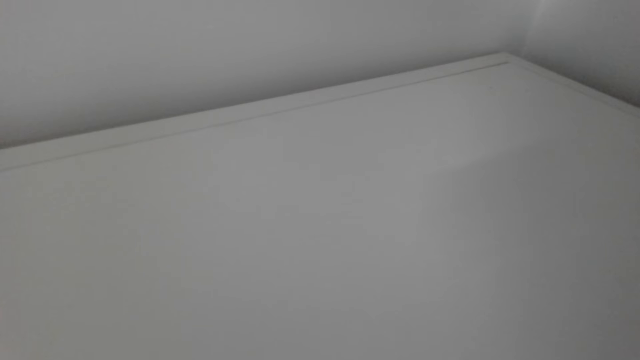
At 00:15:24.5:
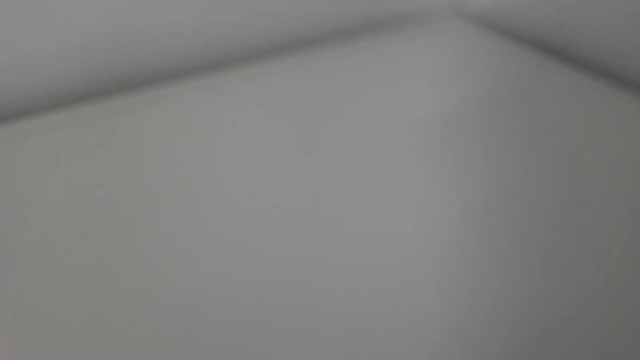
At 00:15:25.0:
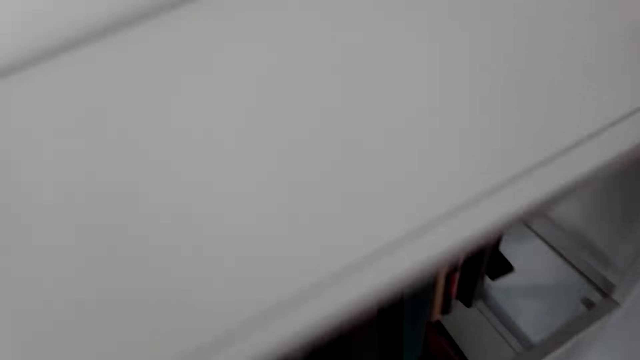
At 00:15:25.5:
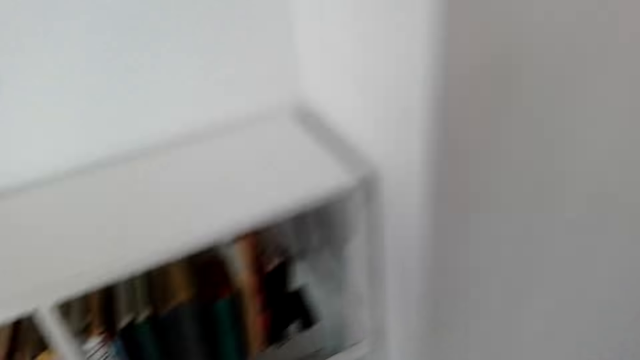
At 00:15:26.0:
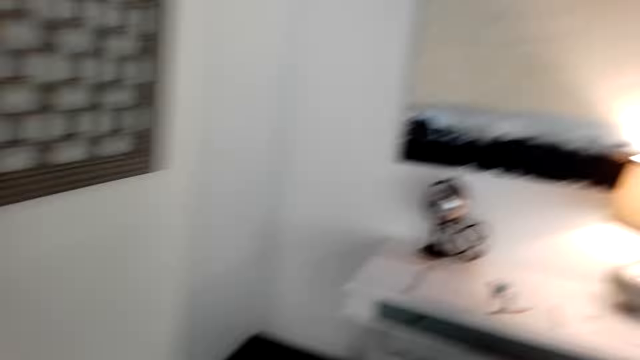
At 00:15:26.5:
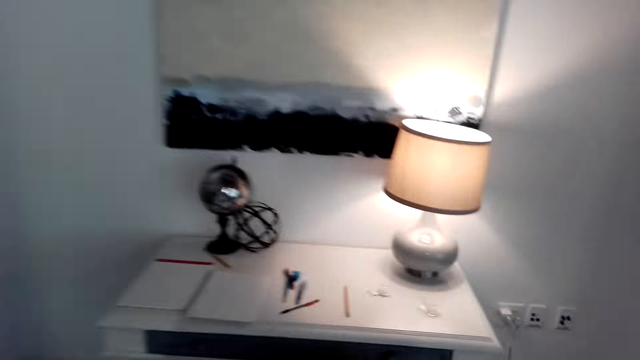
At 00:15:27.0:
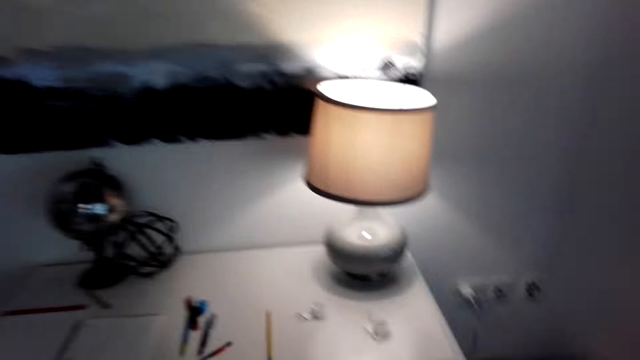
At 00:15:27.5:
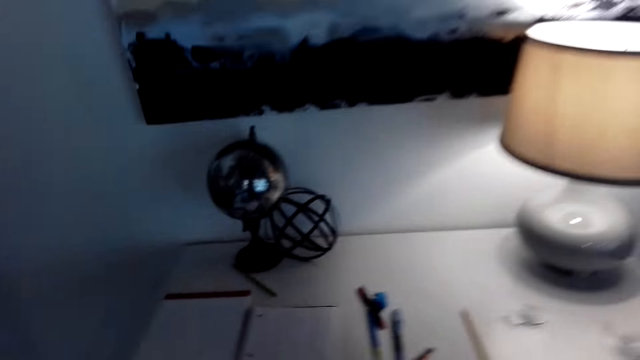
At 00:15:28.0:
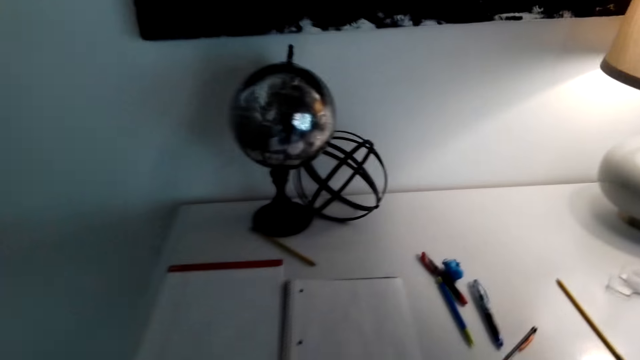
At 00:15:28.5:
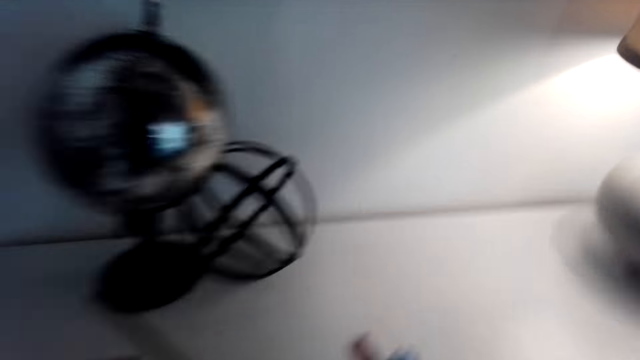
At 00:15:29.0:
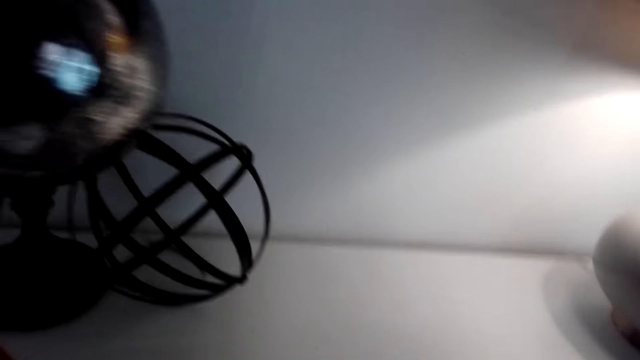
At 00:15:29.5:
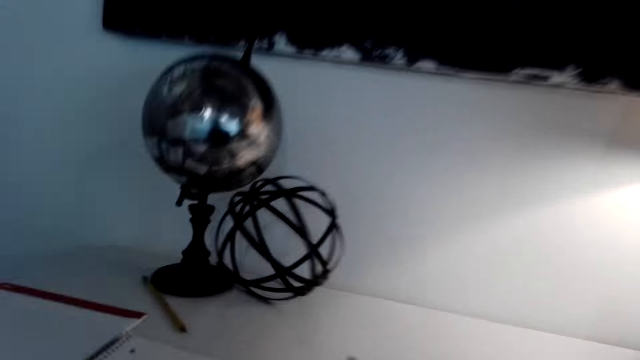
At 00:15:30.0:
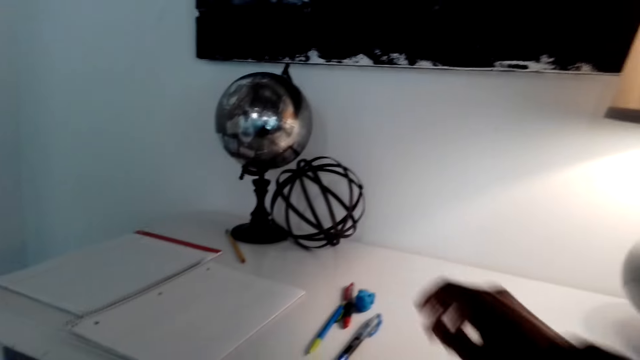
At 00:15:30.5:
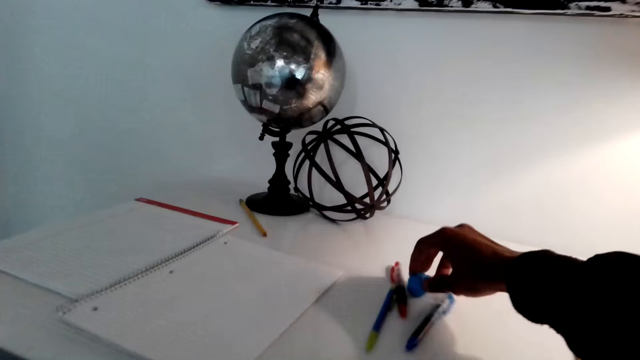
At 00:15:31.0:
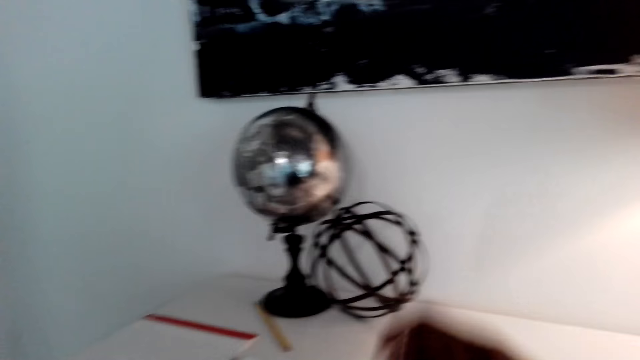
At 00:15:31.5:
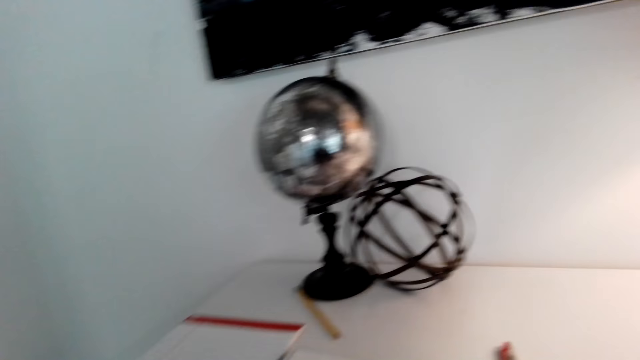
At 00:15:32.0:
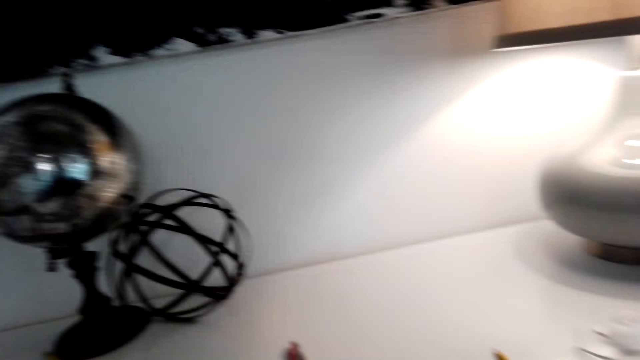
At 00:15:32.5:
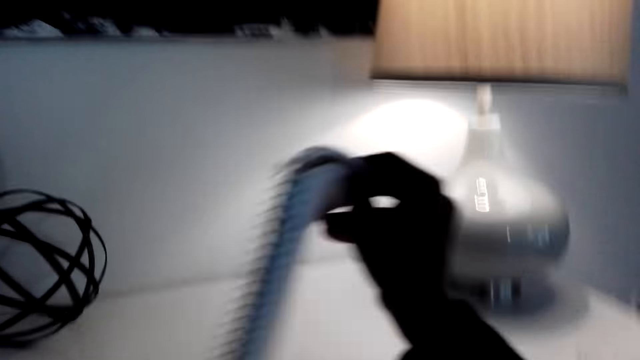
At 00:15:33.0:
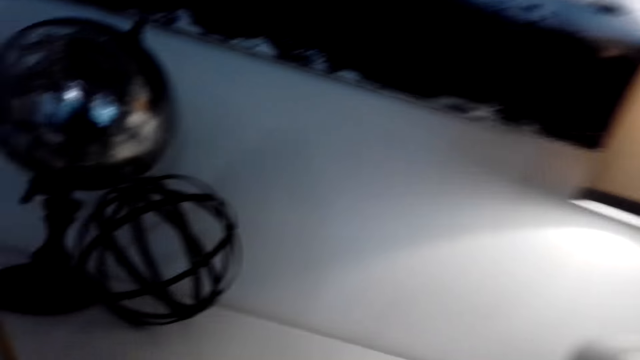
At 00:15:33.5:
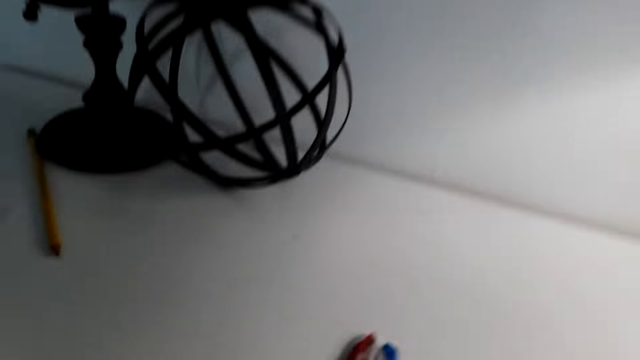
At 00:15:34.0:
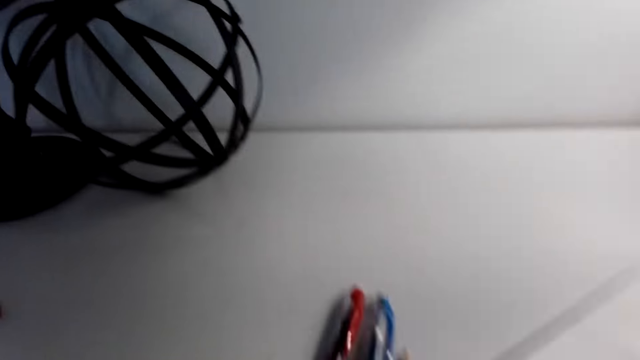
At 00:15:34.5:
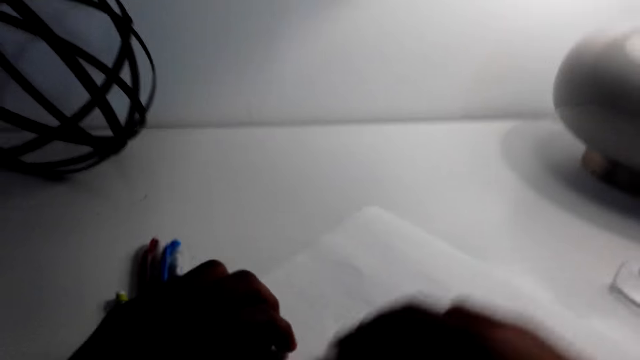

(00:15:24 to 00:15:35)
The camera wearer sits down on a seat. They take a sharpener on a table. They wear a scarf on the neck. They take a notebook.

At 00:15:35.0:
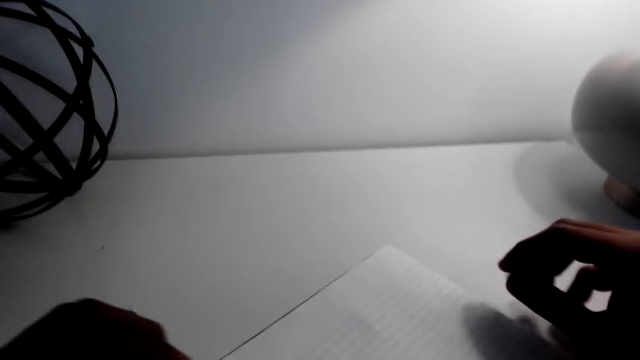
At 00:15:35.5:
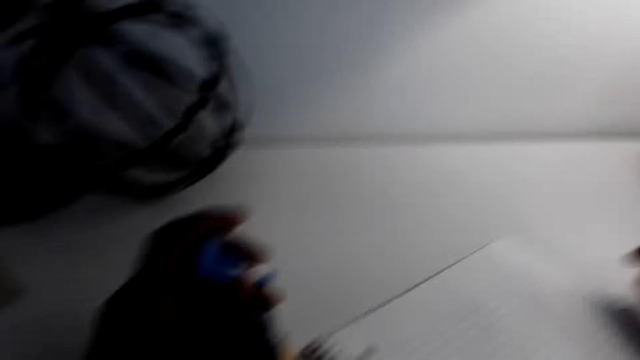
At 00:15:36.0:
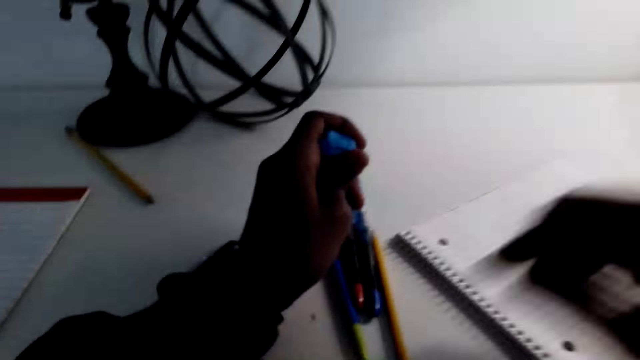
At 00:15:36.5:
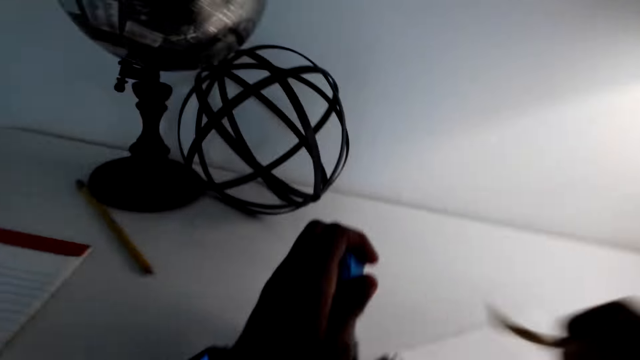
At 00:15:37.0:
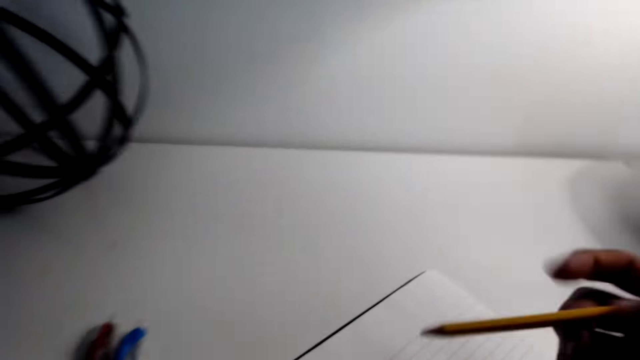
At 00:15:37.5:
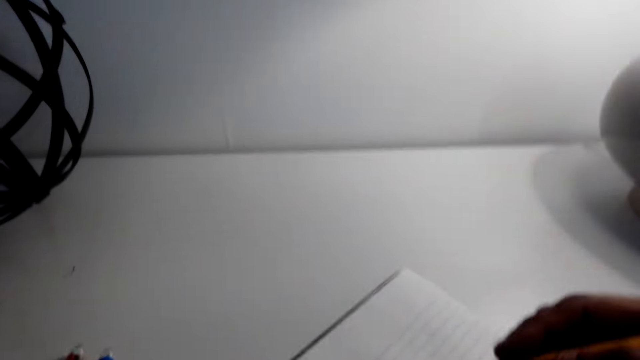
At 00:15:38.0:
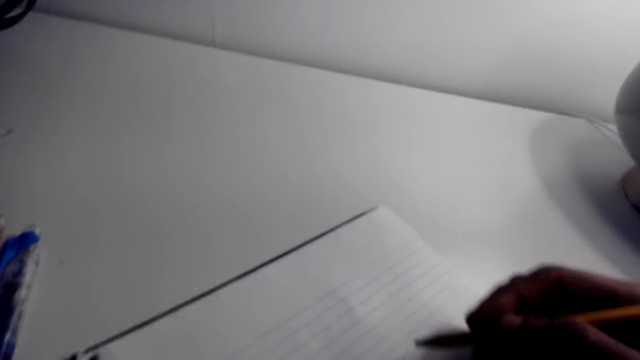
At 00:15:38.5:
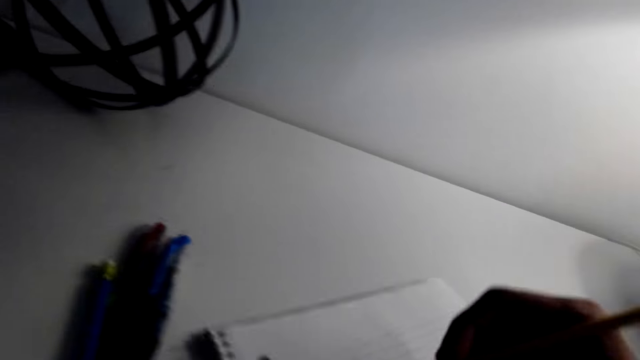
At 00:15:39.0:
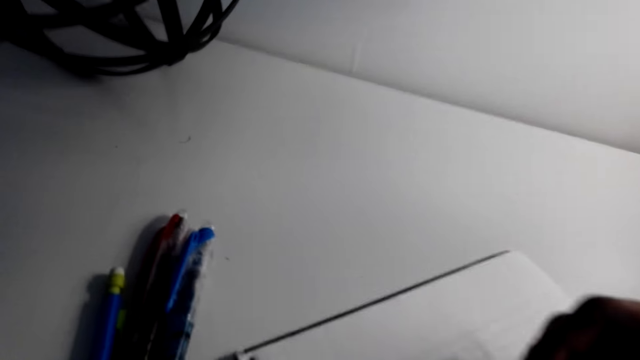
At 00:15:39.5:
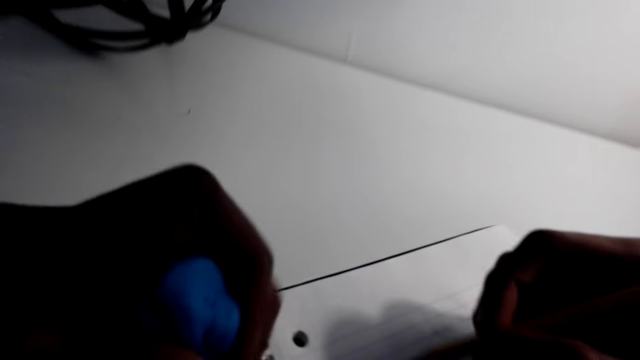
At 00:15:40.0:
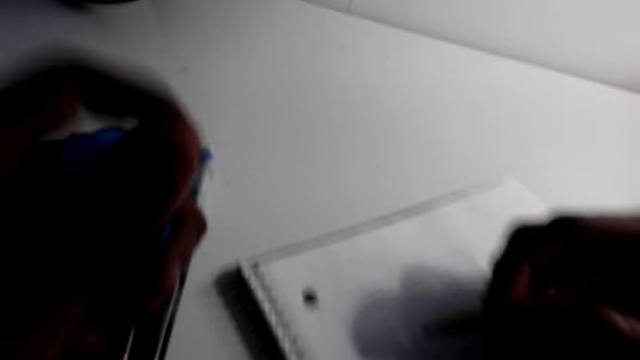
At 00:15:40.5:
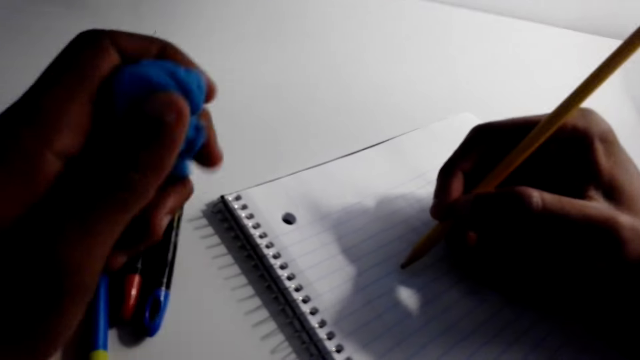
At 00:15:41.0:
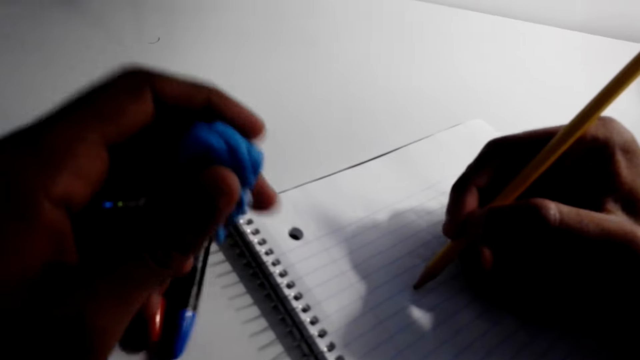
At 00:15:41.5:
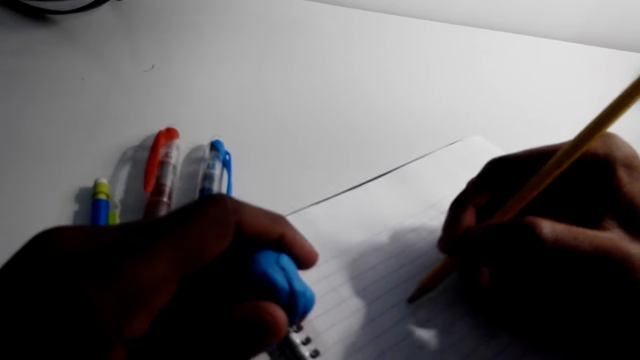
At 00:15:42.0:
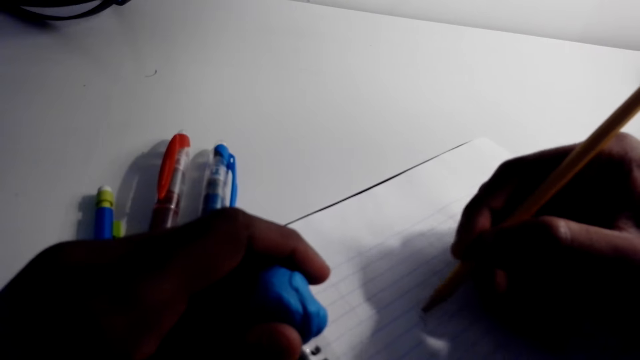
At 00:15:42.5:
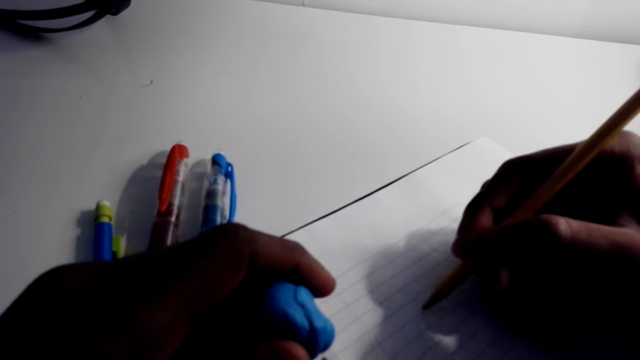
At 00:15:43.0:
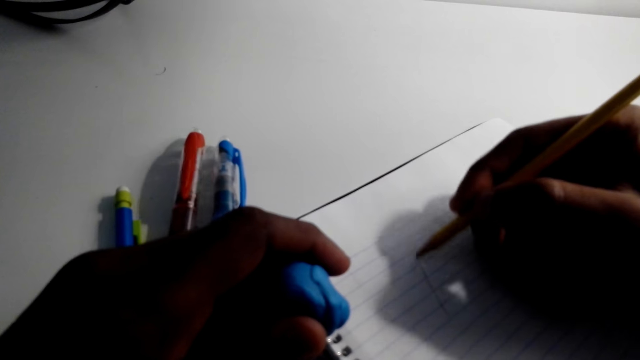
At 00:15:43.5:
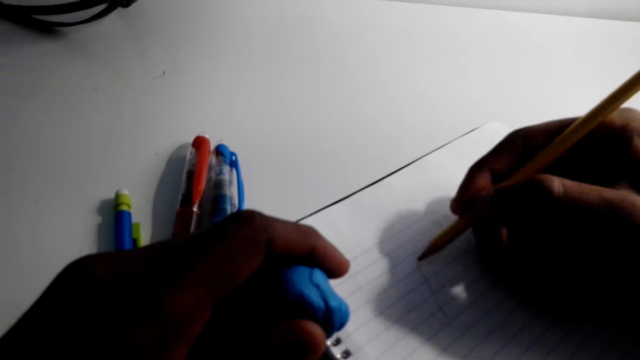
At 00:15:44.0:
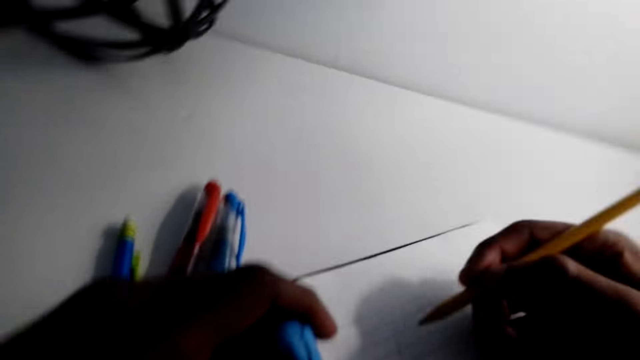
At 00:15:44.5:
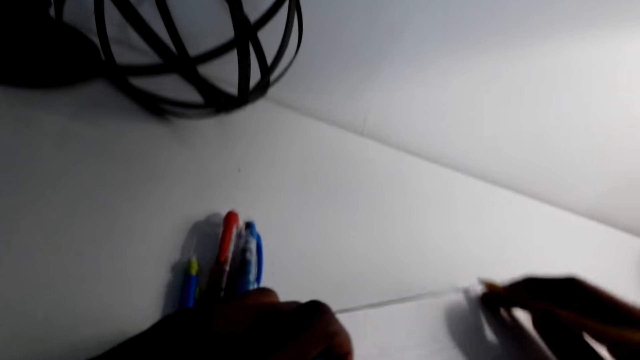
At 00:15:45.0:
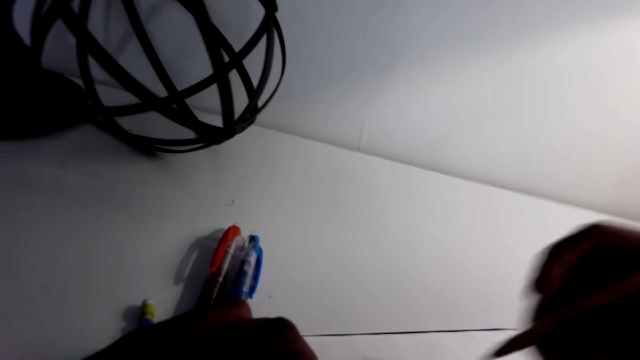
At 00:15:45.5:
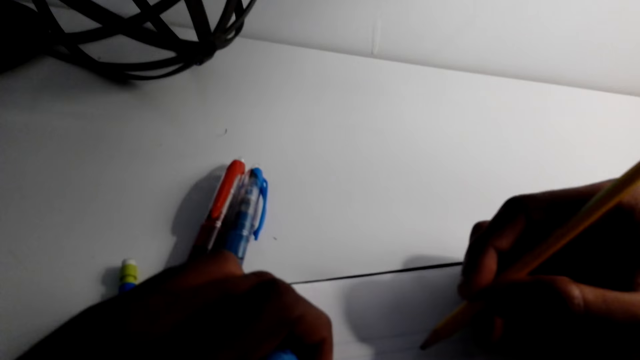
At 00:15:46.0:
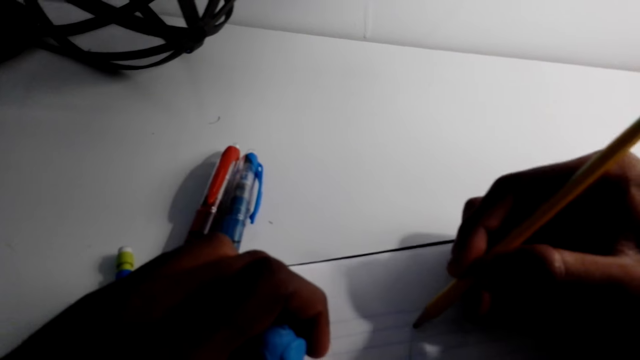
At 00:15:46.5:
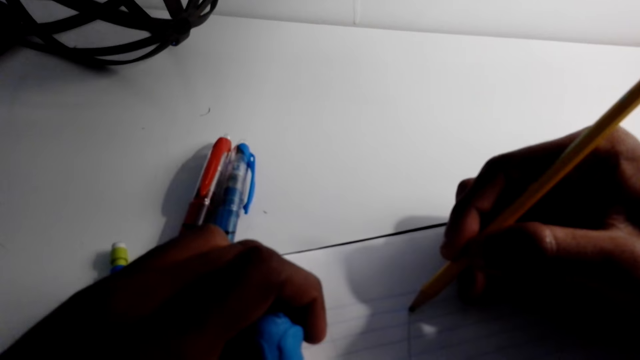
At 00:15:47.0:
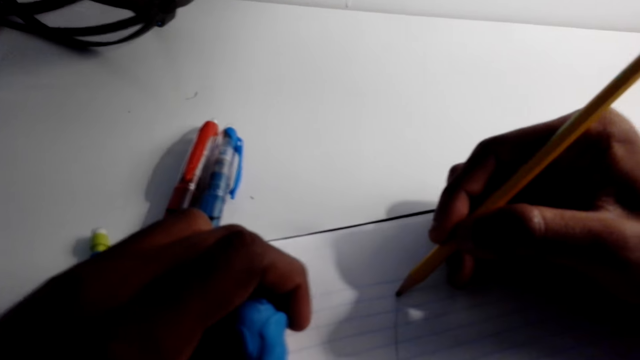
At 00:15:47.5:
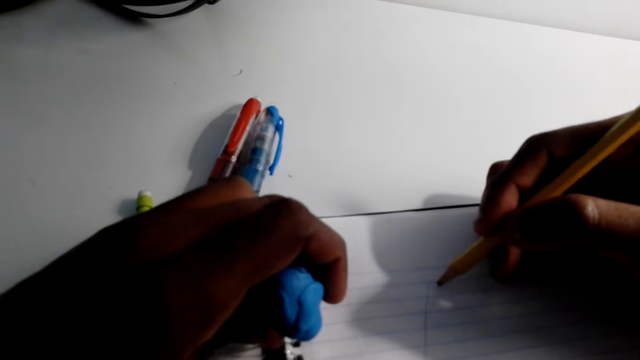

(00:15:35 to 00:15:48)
The camera wearer puts the notebook on the table. They pick up a pencil from the table. They draw on the paper of the notebook. They hold another pen with the left hand. They draw a structure of a house. They move the book sideways. They draw a structure of a house.
